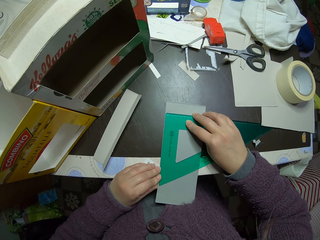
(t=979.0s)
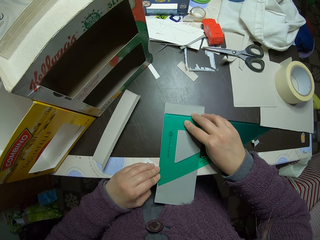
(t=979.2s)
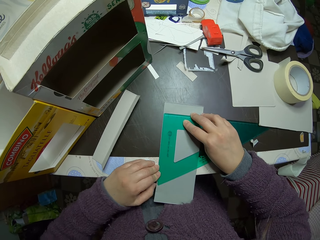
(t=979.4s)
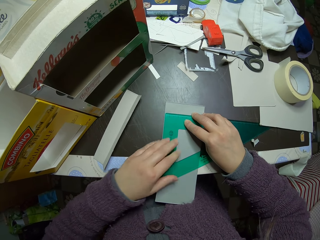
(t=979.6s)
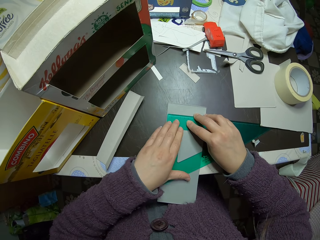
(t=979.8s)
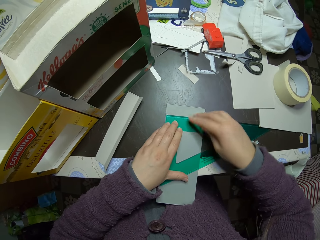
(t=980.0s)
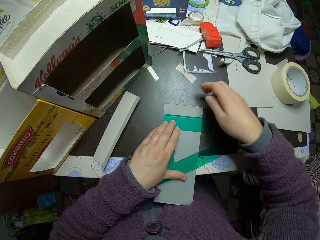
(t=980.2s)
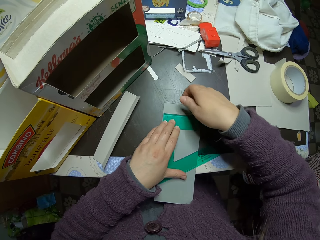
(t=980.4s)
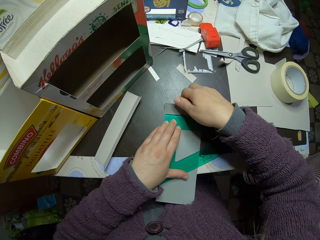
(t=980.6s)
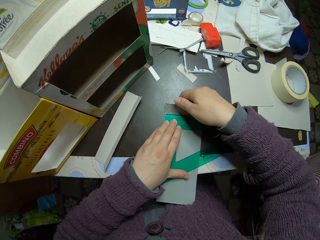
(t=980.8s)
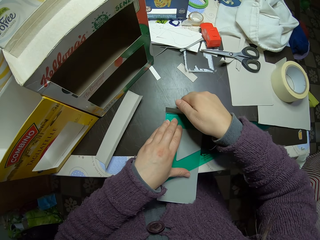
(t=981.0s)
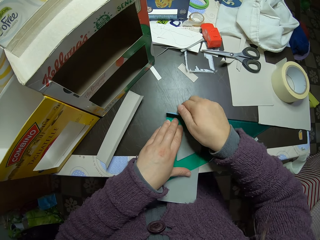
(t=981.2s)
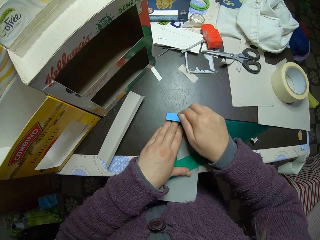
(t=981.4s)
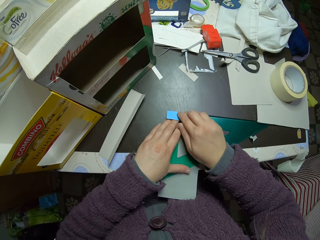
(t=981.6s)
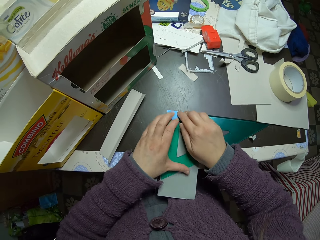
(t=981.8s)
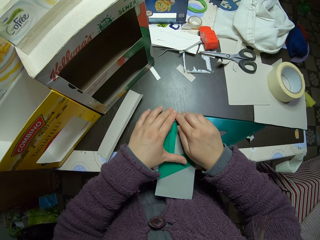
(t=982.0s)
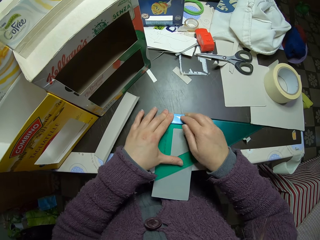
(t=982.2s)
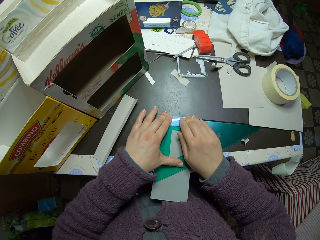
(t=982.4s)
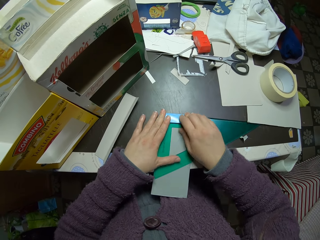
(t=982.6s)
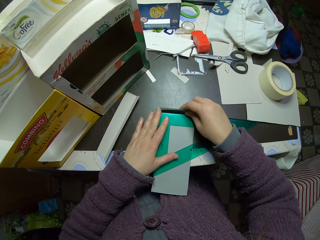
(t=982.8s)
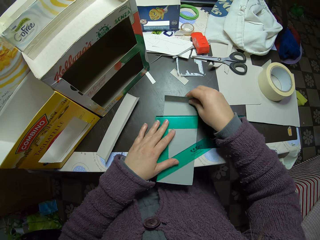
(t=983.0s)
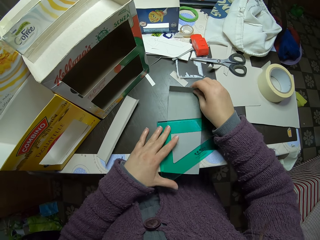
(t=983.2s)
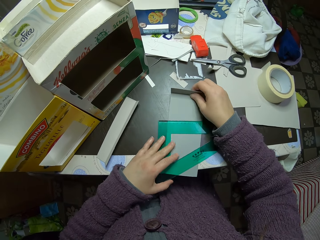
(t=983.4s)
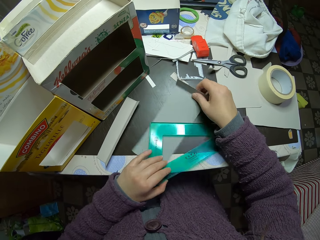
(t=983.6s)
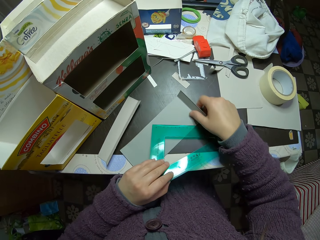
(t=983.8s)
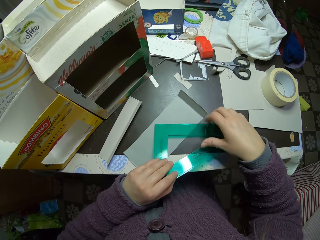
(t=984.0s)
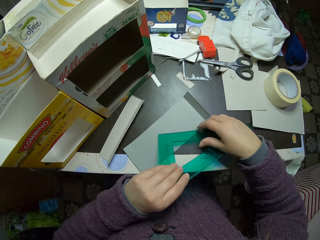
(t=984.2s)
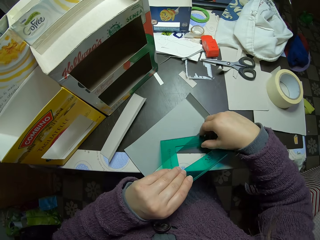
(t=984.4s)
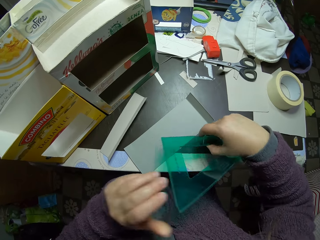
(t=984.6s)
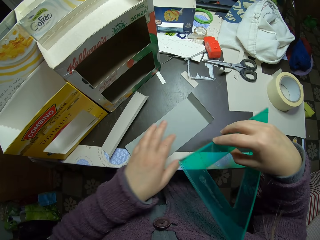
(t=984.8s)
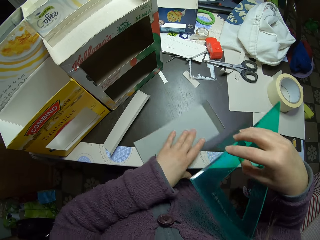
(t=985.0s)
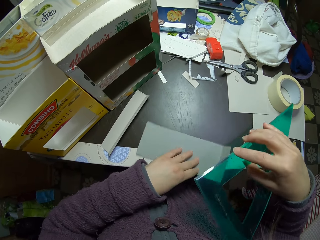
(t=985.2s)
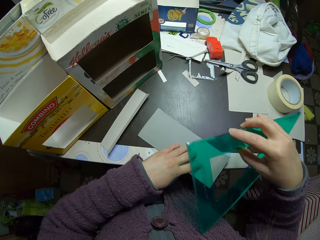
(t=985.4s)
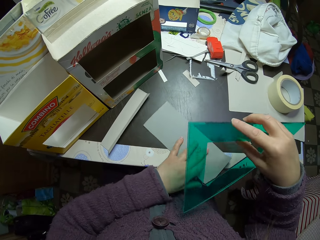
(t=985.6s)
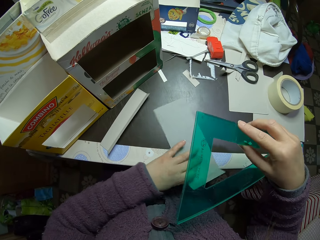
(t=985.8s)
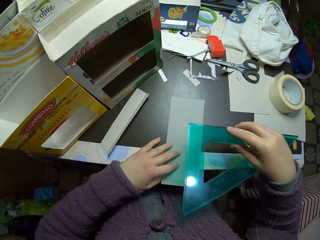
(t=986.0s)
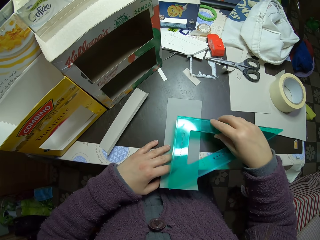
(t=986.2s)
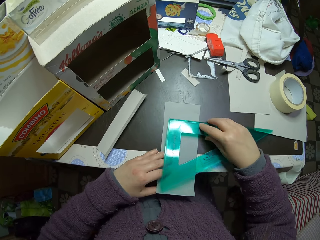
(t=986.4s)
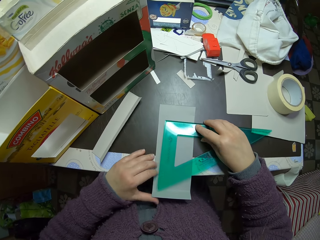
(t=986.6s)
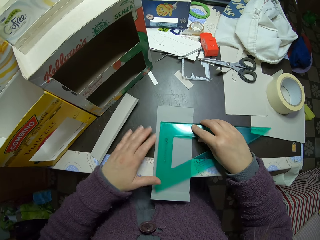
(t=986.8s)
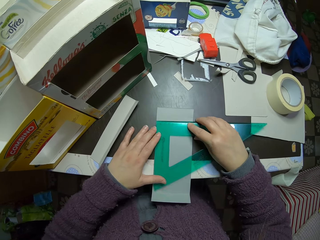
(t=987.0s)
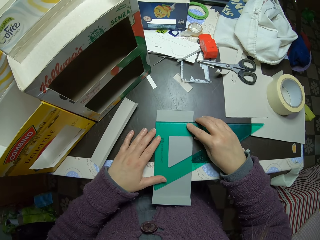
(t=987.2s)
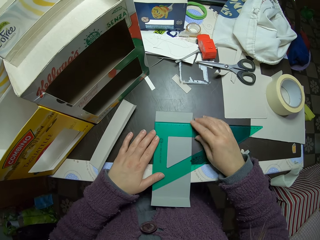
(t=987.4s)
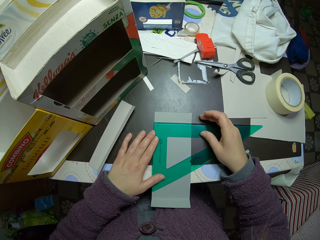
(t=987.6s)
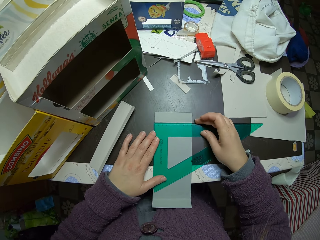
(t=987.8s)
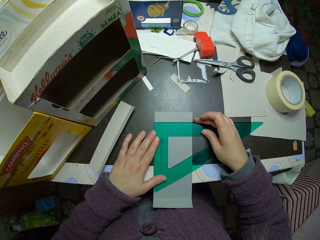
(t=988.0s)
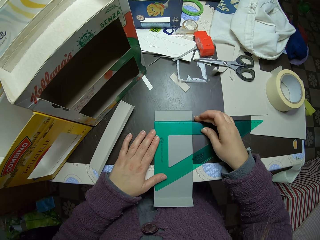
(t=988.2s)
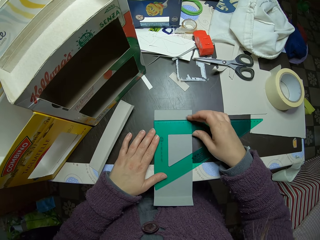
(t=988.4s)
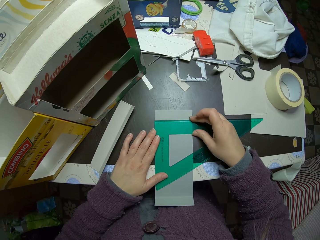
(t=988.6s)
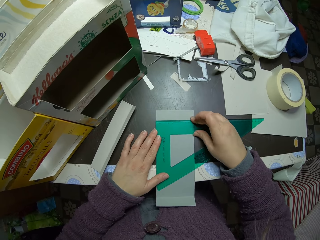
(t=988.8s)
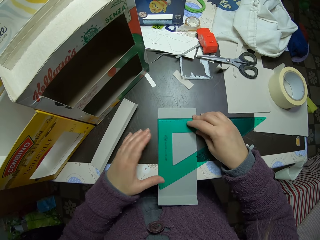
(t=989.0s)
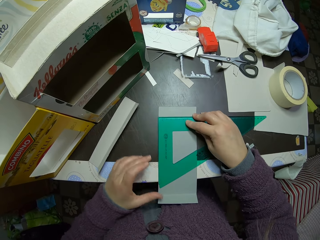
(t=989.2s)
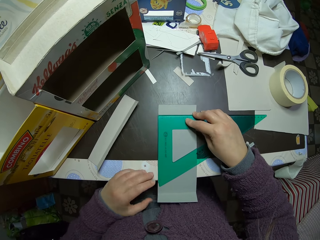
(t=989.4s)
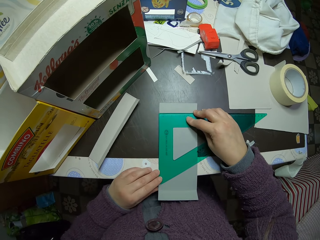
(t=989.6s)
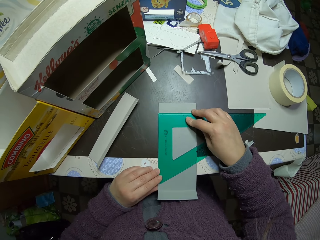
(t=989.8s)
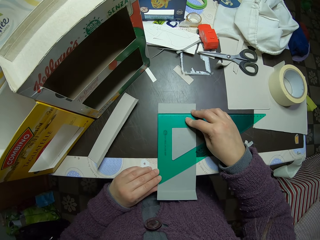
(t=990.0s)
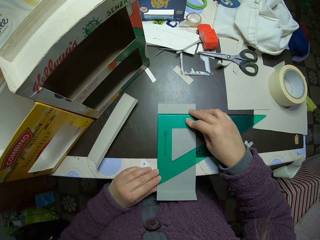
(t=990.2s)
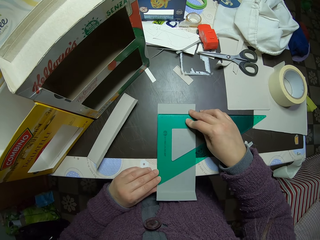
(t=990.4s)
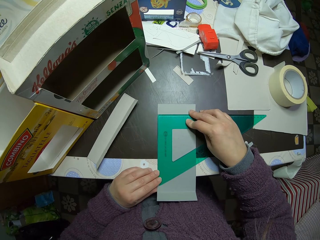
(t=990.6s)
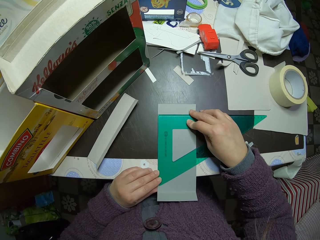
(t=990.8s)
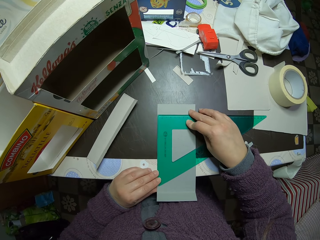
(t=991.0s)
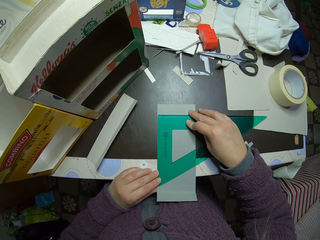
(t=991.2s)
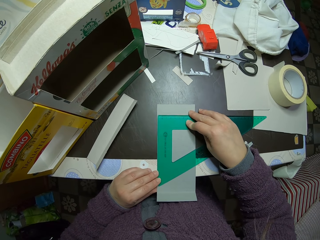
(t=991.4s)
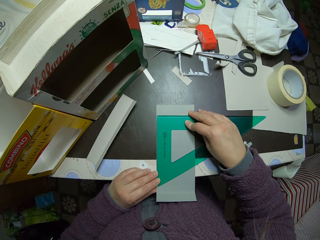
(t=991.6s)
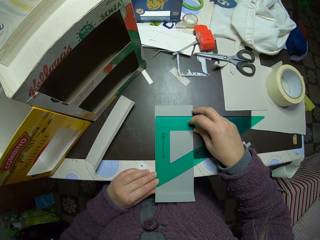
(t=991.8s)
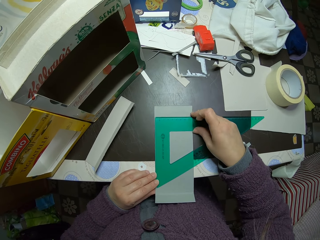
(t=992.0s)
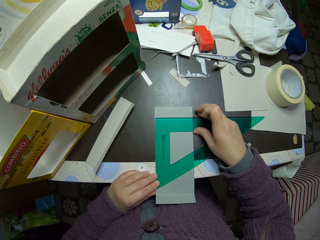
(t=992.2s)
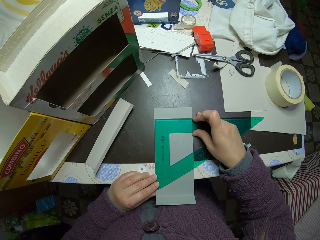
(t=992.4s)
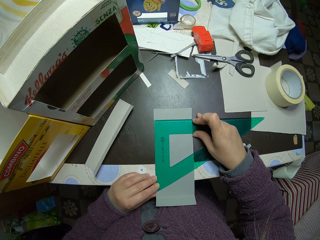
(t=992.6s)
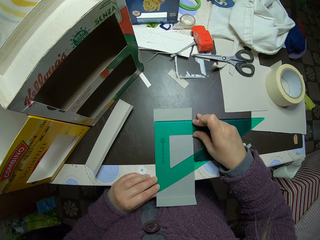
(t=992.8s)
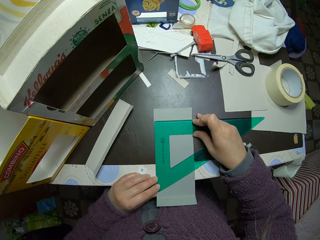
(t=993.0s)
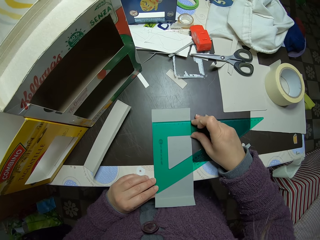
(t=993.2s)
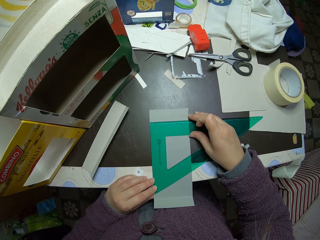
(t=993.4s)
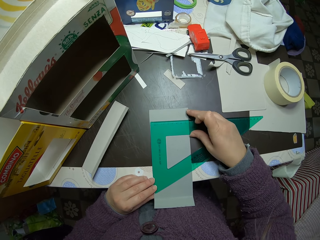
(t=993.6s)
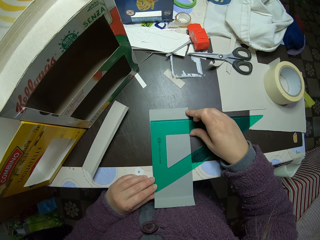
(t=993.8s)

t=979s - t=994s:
The camera wearer places the left hand on the triangular ruler. They bend the paper or piece of carton around the set square on the table. They press the piece of carton. They pull the piece of carton. They lift the set square from the paper. They rotate the piece of carton. They adjust the paper on the table. They place the set square on the paper. They measure the piece of carton. They hold the triangular ruler and the piece of carton with the left hand.

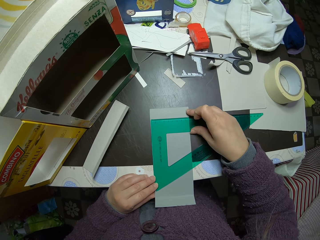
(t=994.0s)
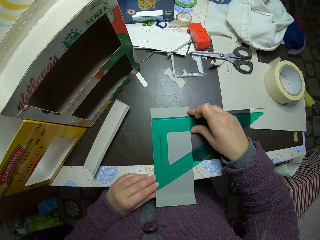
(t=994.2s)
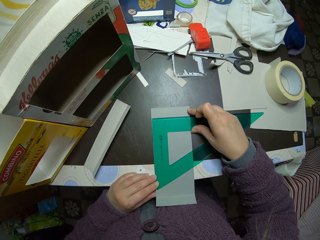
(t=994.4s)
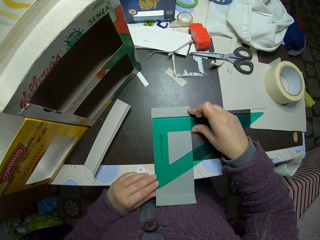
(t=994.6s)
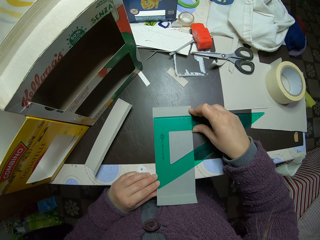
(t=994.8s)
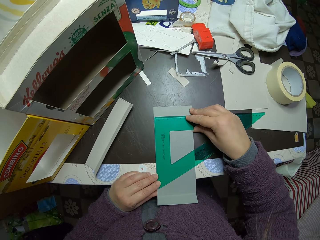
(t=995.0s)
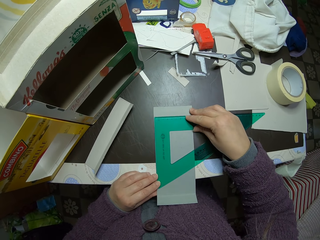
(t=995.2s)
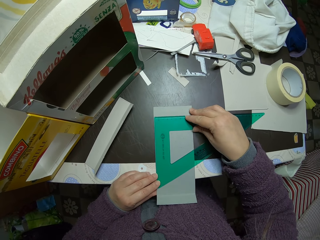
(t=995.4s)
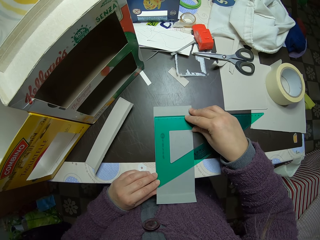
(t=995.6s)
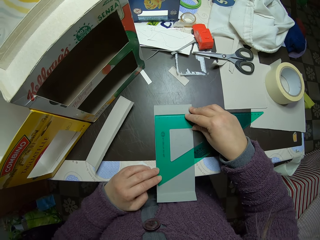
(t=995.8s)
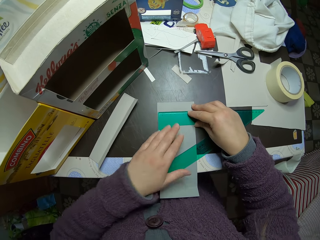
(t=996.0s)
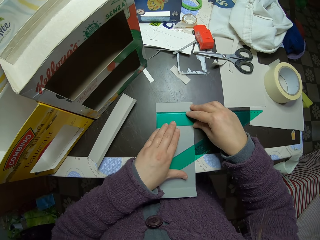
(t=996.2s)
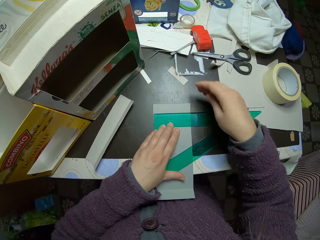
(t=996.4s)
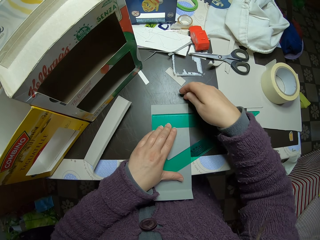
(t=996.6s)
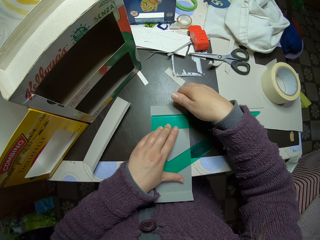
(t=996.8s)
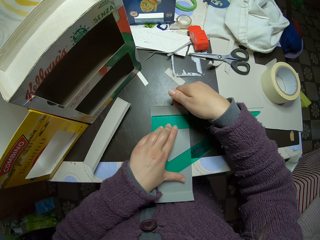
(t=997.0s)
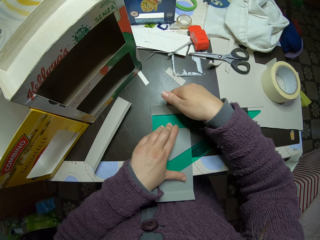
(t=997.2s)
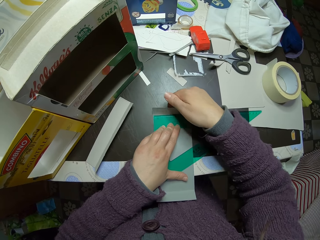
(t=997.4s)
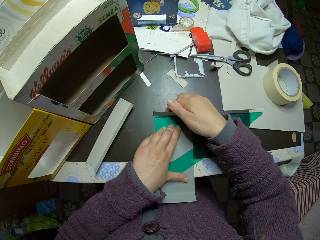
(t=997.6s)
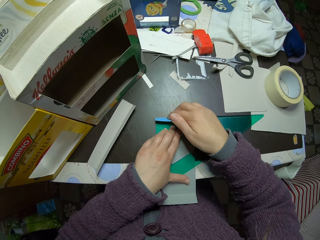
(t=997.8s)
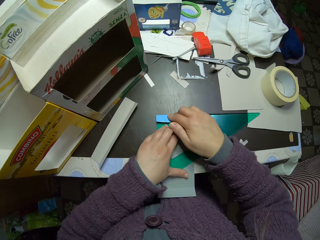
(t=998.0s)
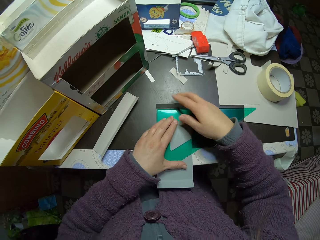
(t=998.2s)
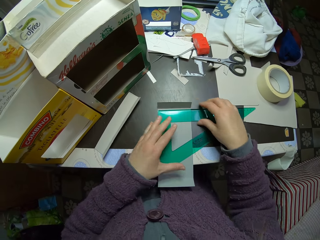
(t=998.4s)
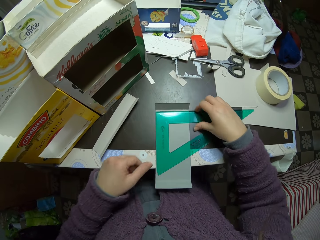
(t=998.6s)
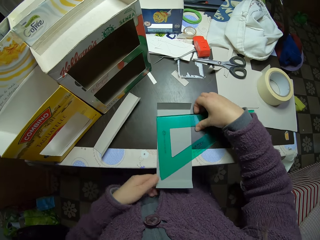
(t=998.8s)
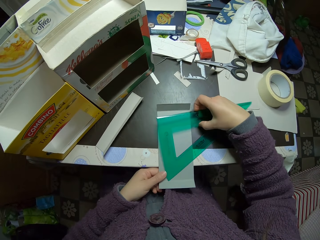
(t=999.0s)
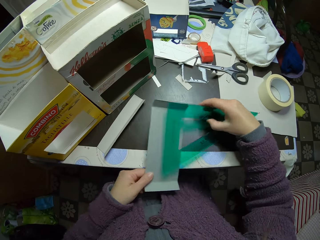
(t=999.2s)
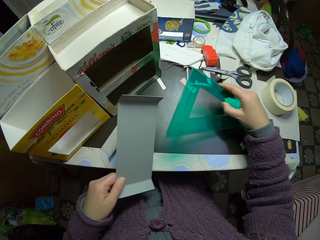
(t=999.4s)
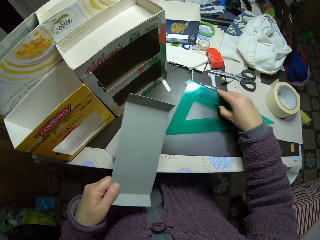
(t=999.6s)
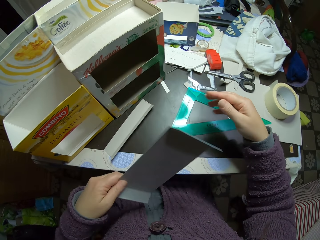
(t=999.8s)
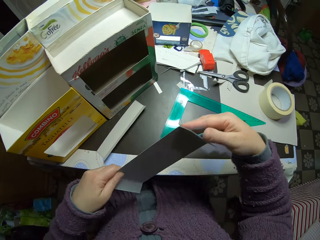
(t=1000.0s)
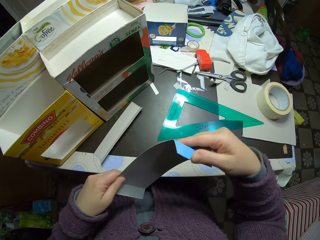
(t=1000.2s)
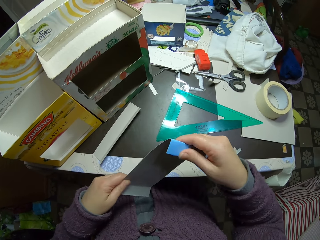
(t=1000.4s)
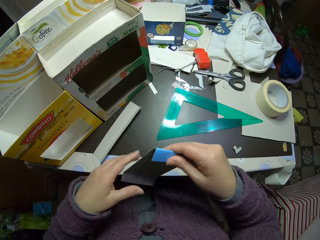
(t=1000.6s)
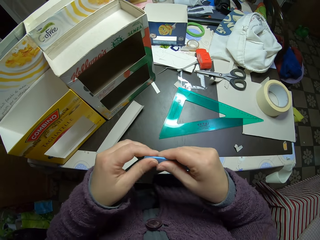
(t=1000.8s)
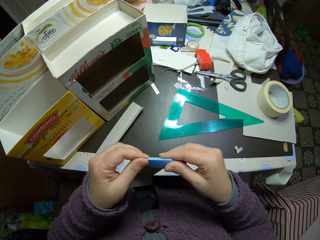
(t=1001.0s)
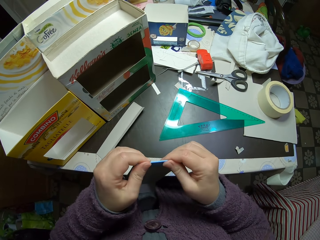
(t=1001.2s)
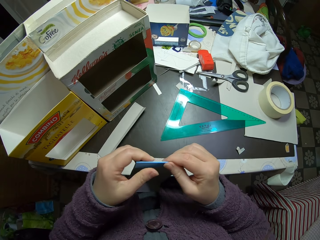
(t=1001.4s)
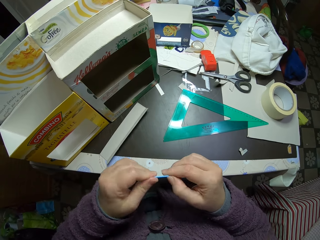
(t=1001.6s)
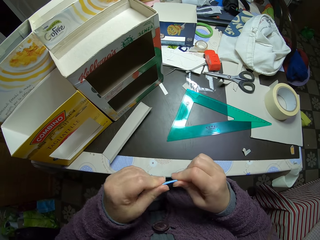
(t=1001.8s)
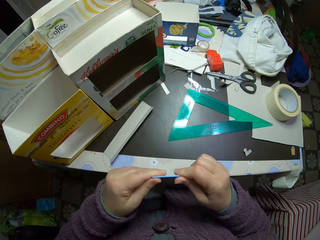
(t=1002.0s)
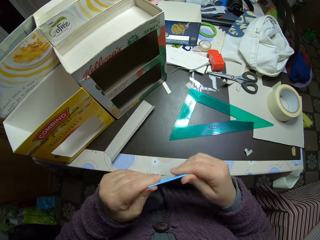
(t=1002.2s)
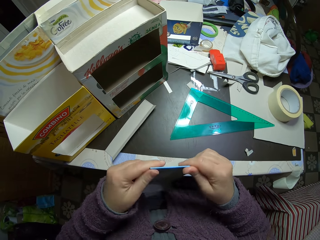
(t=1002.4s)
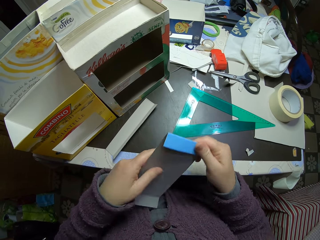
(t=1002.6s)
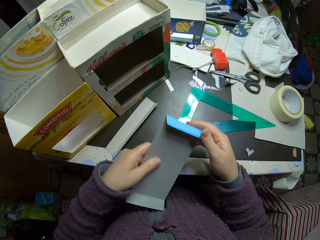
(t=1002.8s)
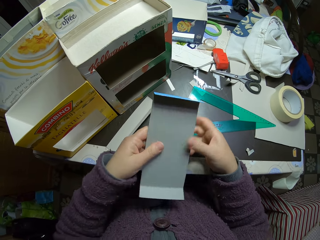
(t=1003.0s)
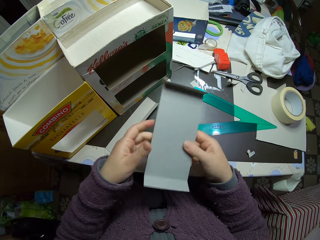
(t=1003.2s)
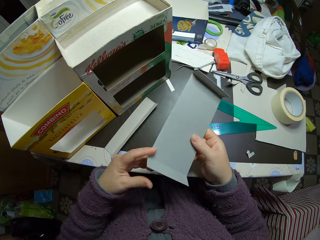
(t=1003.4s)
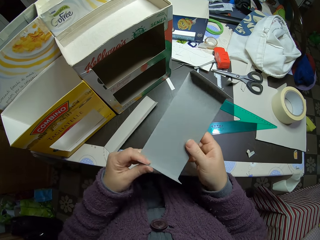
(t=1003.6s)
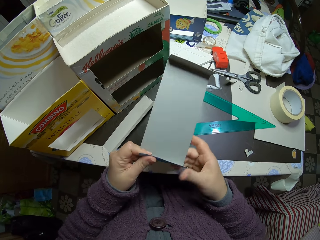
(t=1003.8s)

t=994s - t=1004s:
The camera wearer places the left hand on the triangular ruler. They bend the paper or piece of carton around the set square on the table. They lift the set square from the paper. They lift the paper. They drop the set square on the table. They fold the bent edges of the paper. They press the piece of carton. They move the piece of carton.
